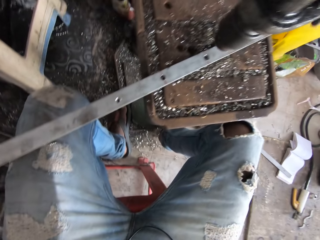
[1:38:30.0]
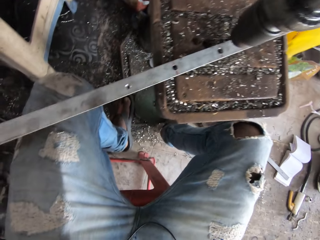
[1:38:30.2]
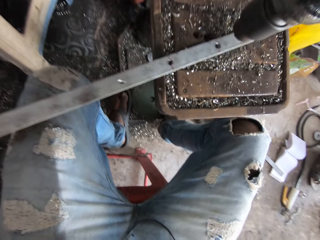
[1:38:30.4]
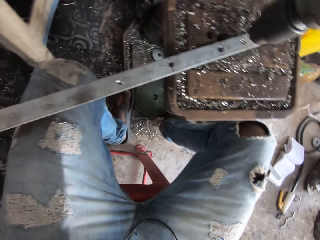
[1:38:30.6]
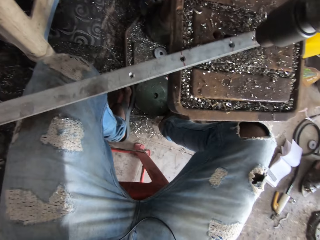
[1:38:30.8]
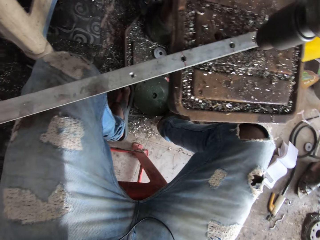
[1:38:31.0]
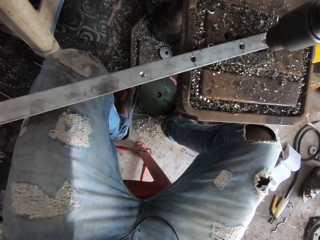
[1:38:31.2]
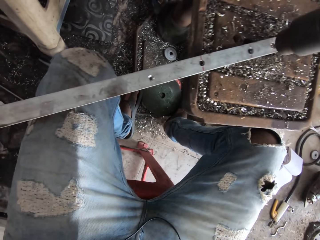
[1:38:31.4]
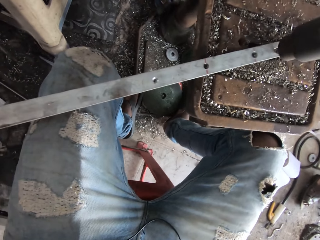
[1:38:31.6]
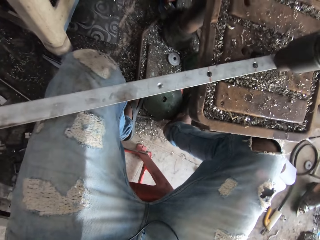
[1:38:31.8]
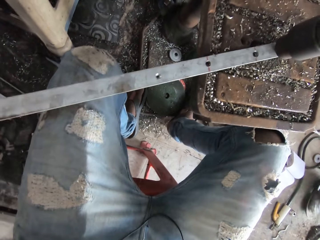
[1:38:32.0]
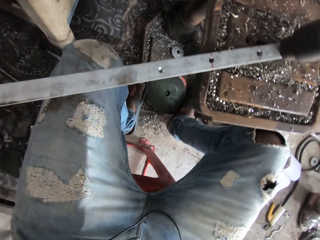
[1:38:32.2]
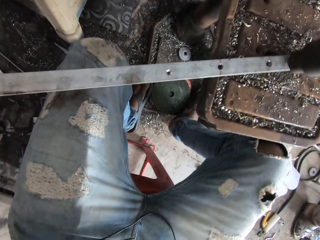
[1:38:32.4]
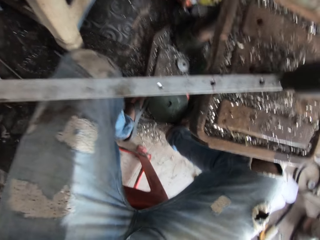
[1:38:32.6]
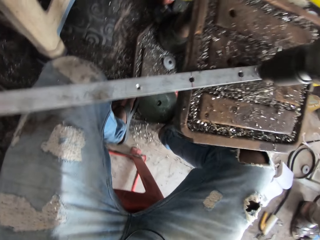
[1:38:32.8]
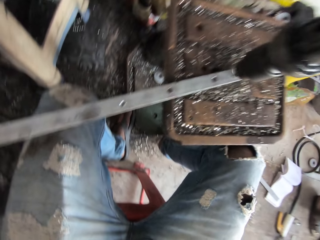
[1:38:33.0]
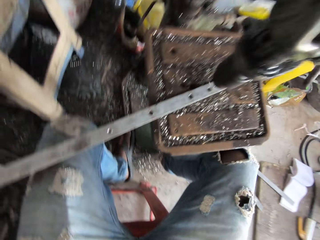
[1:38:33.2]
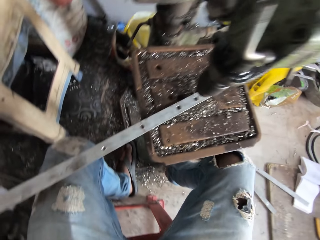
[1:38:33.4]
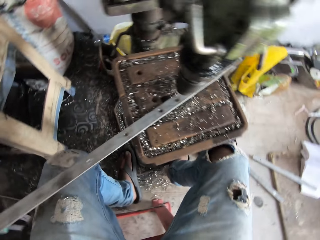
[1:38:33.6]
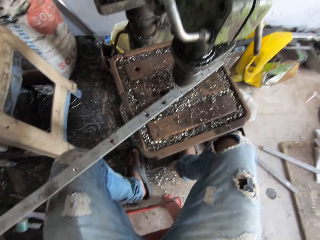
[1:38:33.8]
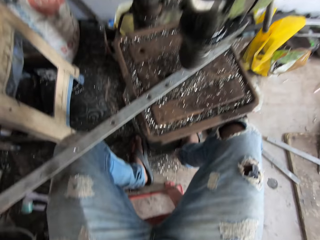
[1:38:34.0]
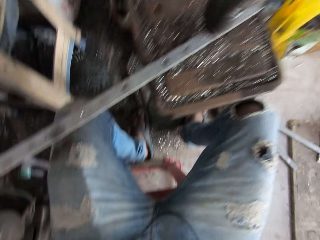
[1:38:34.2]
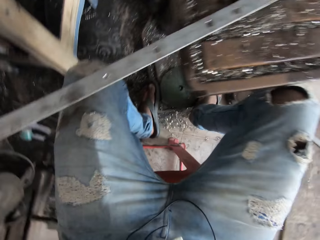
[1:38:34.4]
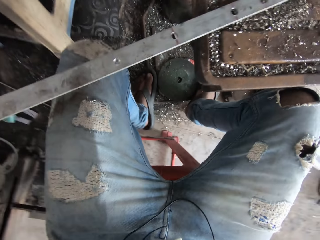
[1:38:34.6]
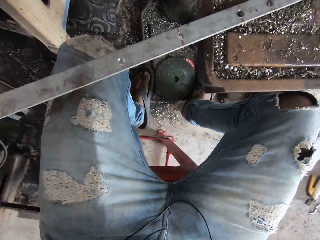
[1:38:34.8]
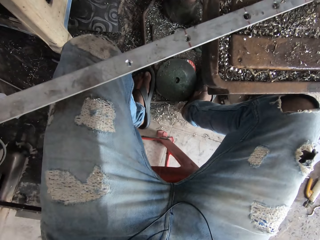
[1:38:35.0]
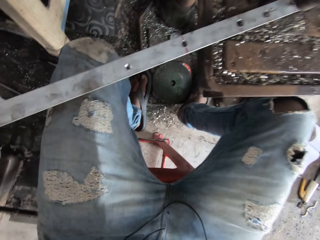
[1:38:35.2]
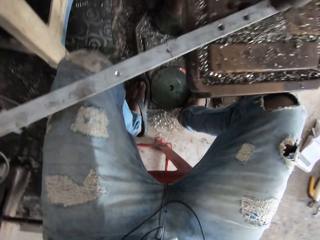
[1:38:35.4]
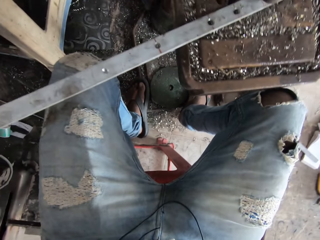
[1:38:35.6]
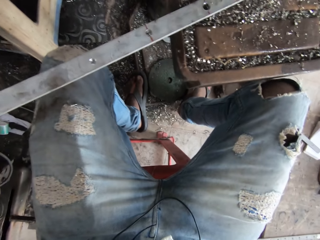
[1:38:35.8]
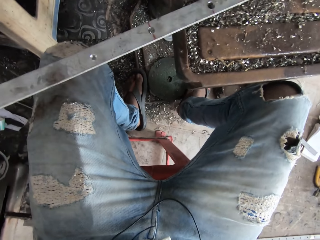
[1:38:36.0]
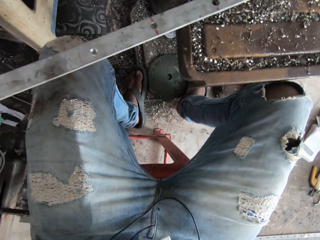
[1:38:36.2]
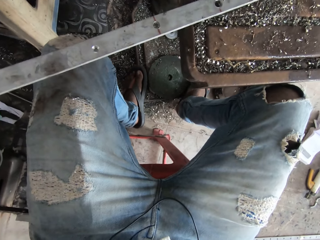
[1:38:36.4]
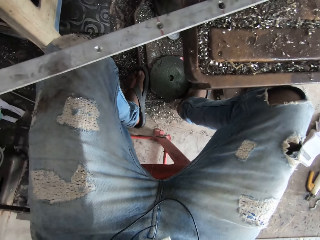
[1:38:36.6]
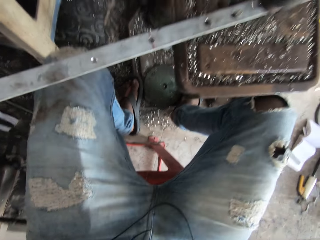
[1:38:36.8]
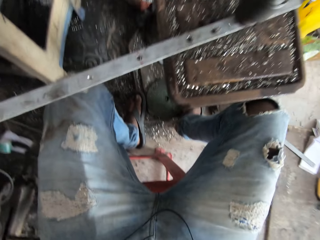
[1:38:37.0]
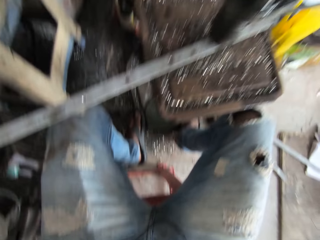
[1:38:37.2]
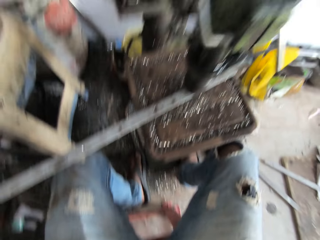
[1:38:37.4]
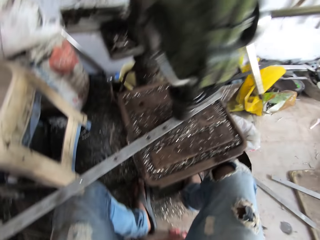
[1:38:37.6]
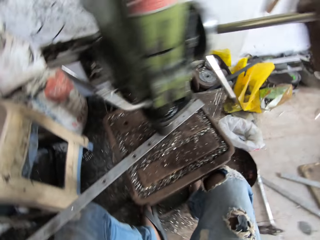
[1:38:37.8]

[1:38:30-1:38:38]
The camera wearer drills holes in a metal.

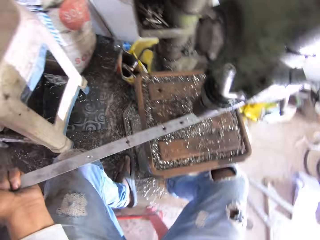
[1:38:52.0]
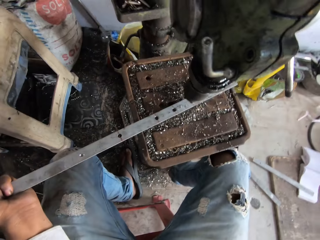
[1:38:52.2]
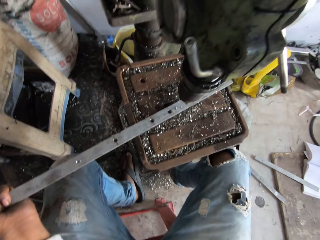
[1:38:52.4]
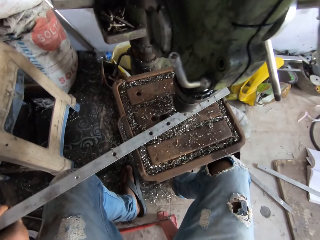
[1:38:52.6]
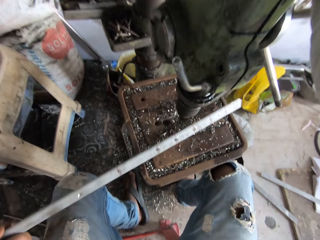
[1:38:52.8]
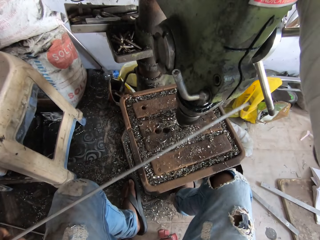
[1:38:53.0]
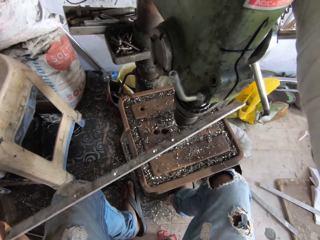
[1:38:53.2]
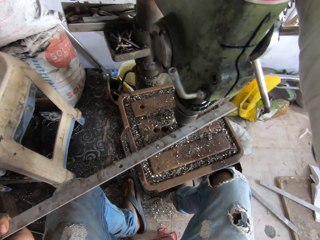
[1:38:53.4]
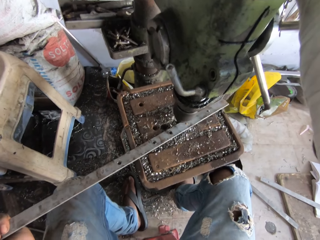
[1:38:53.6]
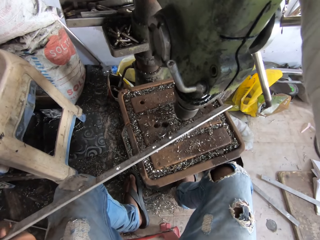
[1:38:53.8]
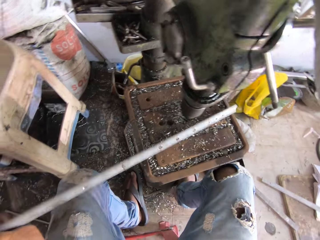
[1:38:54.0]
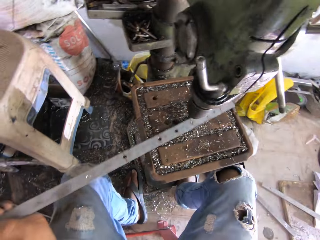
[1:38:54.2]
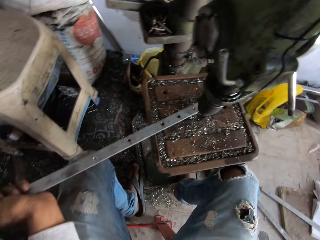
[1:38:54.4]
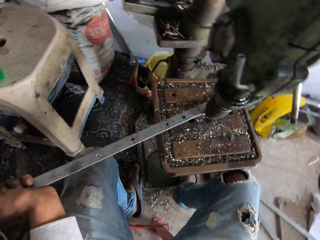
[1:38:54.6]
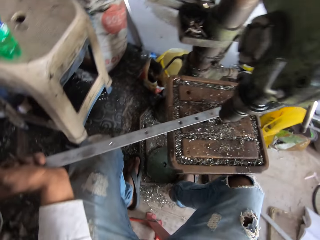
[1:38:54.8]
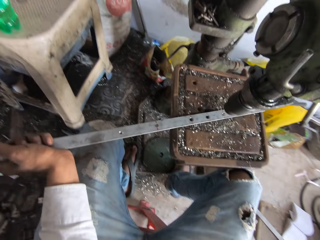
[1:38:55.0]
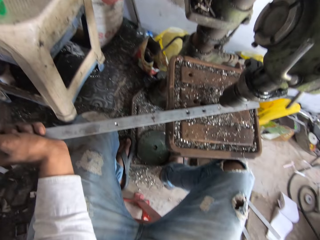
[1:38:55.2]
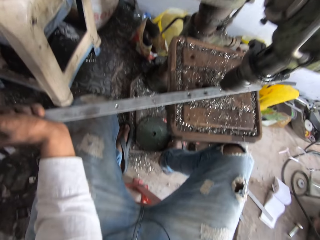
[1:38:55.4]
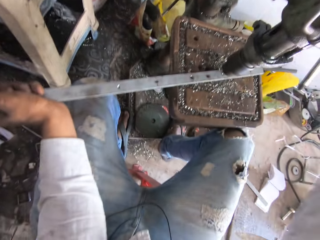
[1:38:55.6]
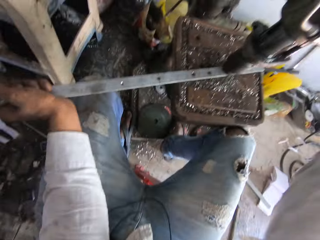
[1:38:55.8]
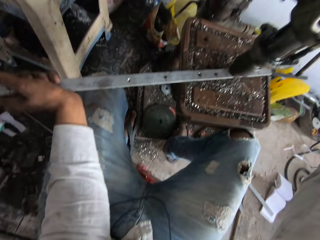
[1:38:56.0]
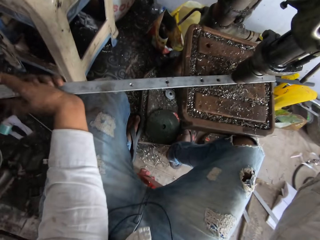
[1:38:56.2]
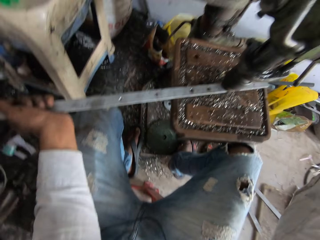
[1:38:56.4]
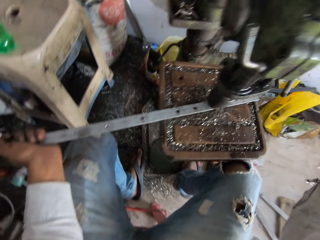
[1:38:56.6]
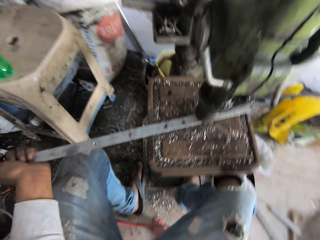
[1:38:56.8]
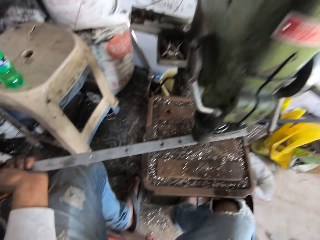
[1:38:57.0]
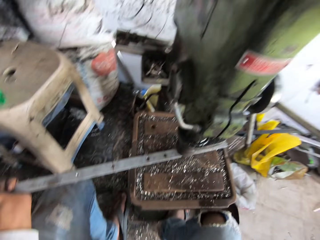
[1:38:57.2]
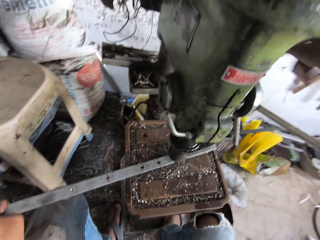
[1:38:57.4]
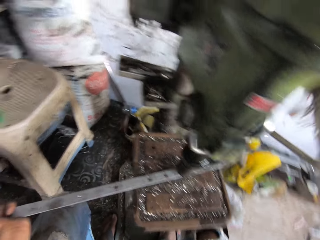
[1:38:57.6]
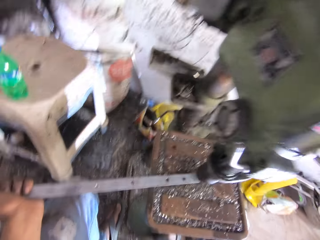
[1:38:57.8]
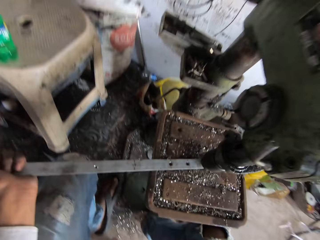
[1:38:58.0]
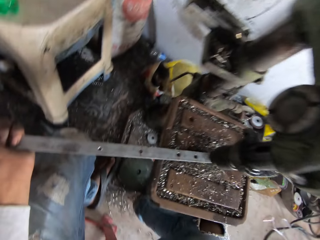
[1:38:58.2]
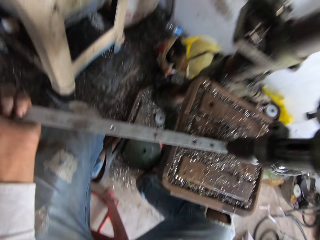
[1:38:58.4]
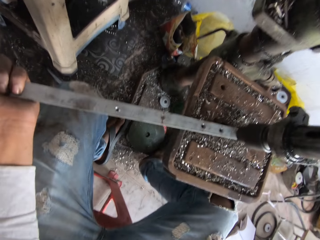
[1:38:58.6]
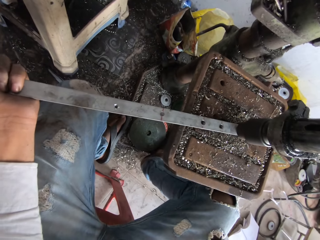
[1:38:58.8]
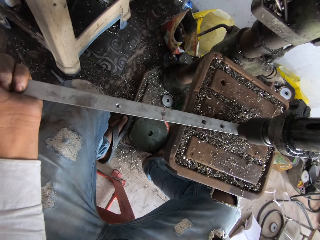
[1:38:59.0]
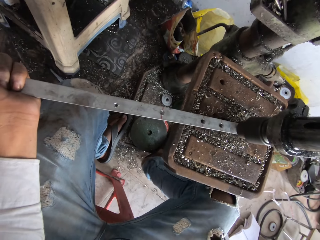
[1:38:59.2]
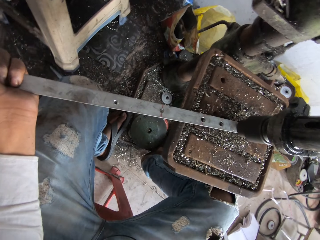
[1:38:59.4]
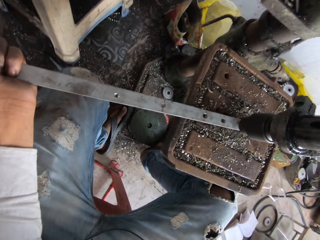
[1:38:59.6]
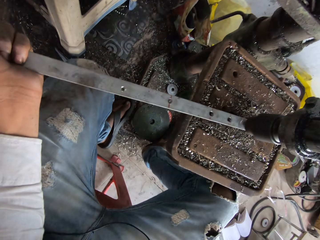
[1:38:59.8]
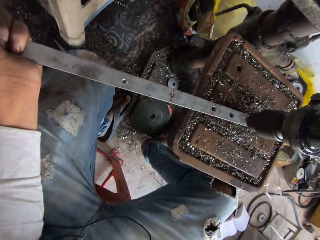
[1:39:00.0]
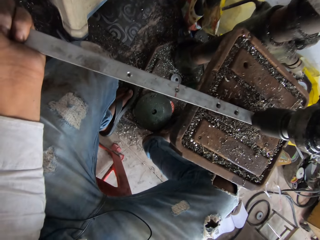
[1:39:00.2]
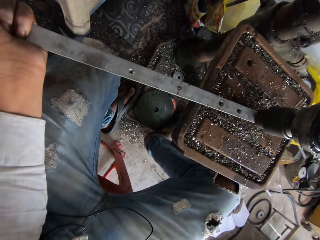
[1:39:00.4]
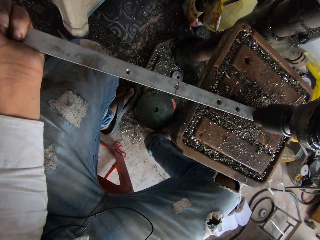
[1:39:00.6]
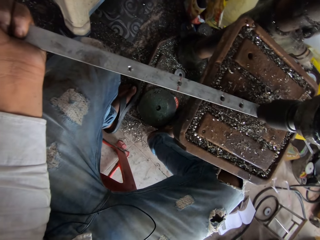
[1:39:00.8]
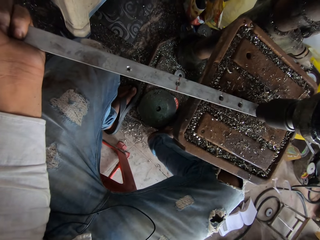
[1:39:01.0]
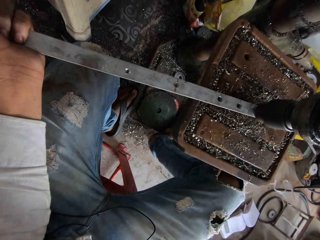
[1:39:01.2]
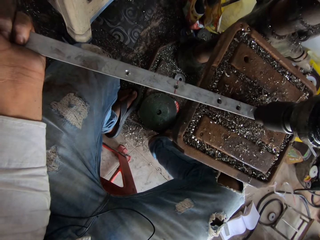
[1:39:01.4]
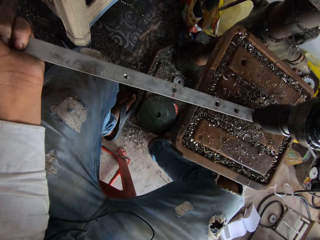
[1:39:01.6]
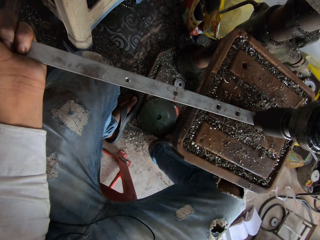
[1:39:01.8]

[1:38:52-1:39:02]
The camera wearer turns the metal. They drill holes in the metal.

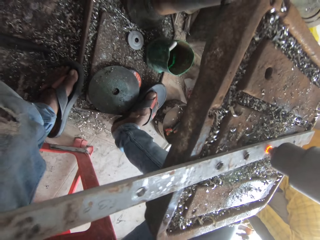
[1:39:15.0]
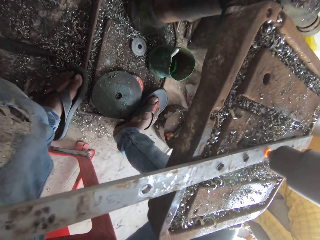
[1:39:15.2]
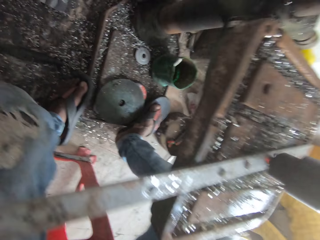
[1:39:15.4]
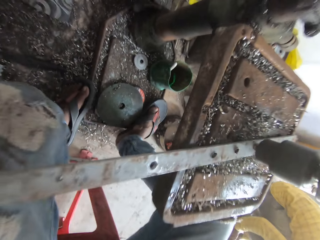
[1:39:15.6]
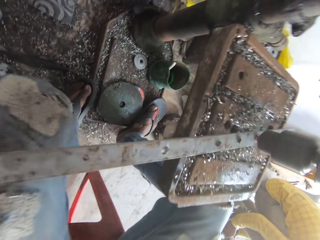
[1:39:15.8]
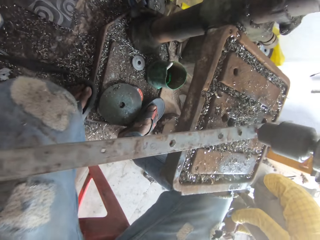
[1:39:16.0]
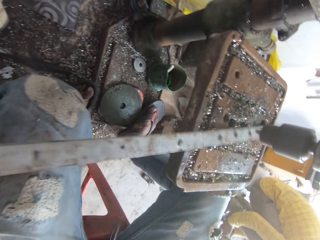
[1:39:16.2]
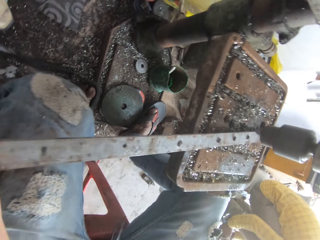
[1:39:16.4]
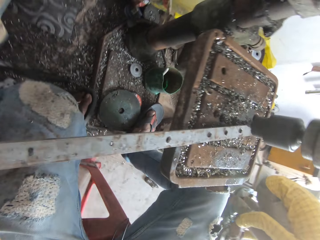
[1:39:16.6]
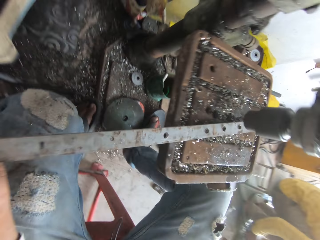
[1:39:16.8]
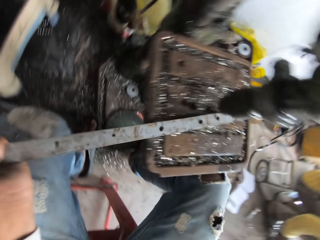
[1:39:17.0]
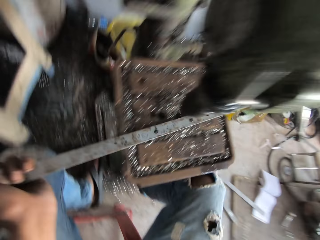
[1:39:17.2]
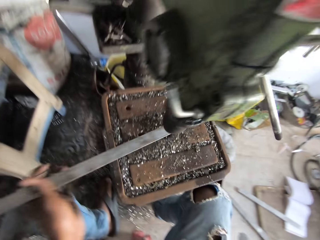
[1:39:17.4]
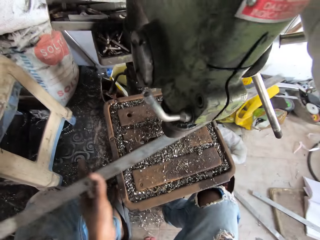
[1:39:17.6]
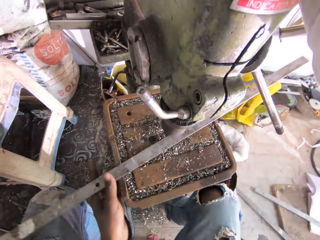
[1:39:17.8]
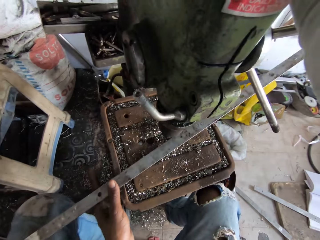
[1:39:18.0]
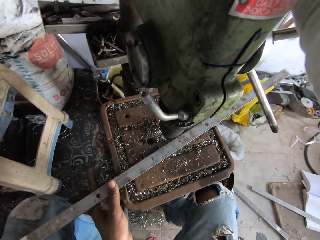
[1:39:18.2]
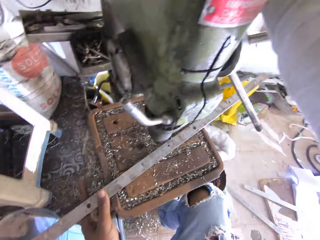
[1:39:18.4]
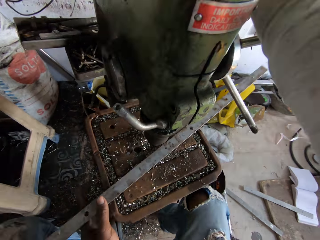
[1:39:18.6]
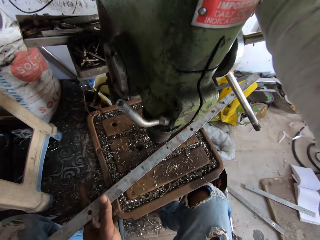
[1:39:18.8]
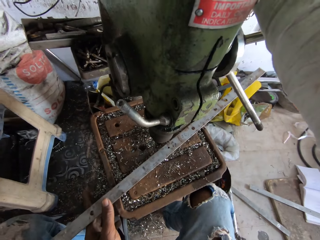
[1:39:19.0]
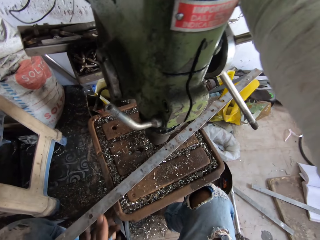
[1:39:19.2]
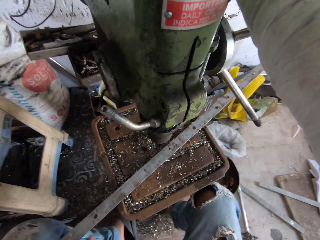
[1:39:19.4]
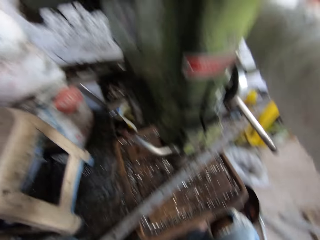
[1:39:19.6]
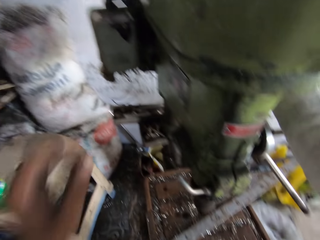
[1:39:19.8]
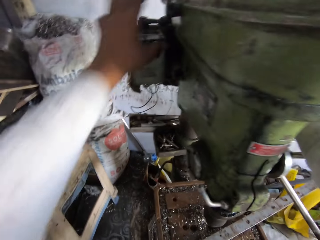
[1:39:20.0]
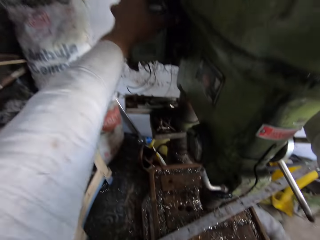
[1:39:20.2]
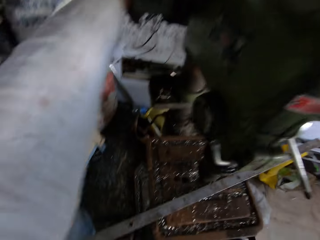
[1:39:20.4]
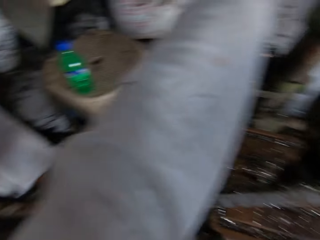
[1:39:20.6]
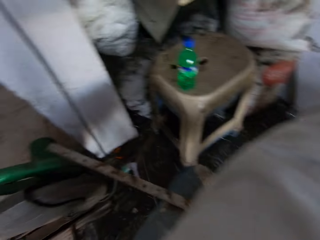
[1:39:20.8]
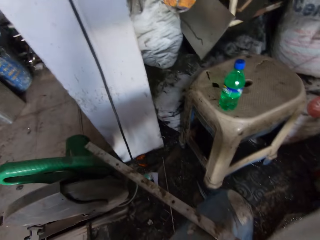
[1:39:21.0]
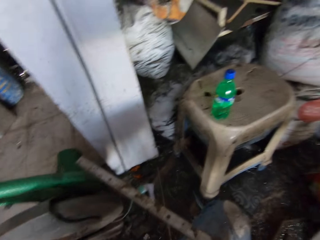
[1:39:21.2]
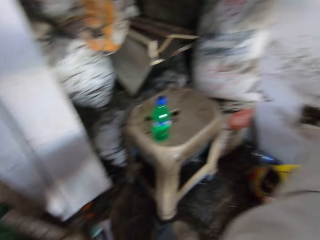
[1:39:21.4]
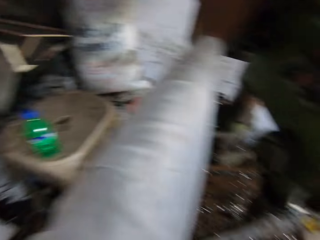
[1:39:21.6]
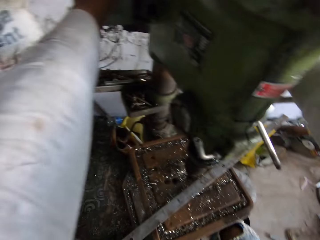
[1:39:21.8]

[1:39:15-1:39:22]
The camera wearer moves the metal. They look around.
